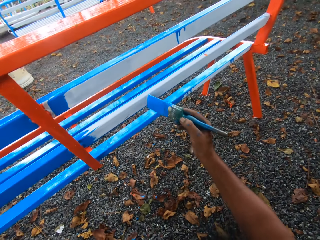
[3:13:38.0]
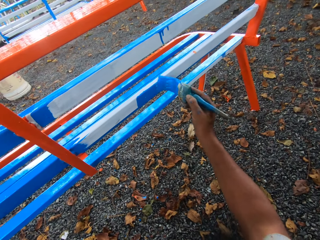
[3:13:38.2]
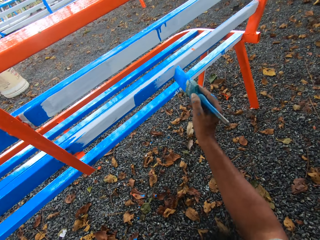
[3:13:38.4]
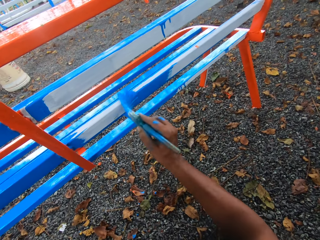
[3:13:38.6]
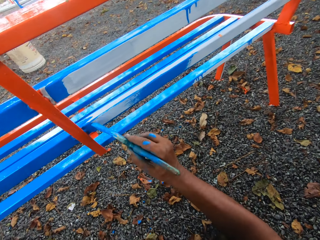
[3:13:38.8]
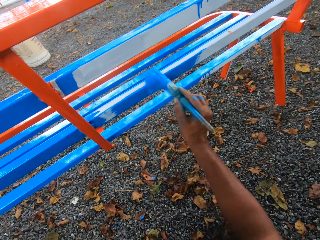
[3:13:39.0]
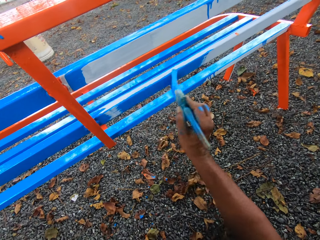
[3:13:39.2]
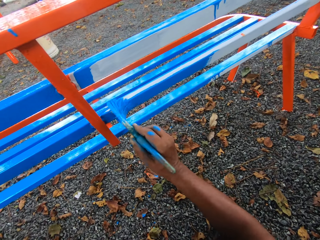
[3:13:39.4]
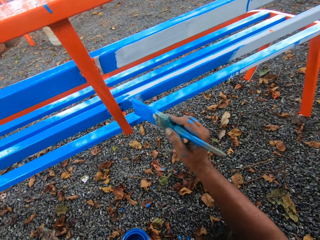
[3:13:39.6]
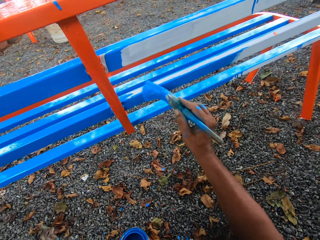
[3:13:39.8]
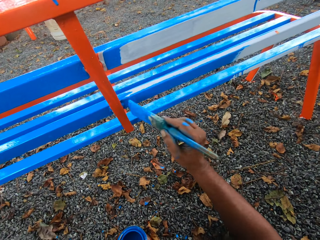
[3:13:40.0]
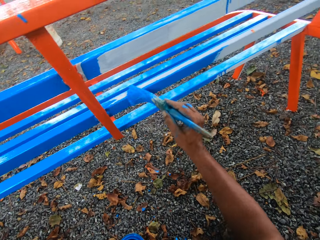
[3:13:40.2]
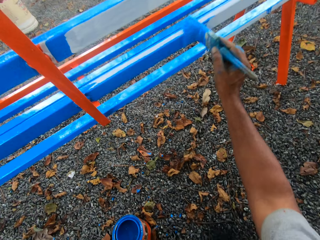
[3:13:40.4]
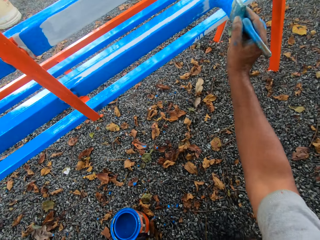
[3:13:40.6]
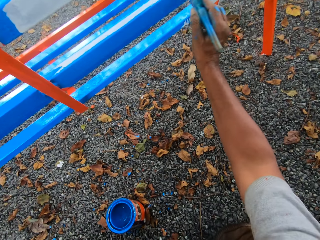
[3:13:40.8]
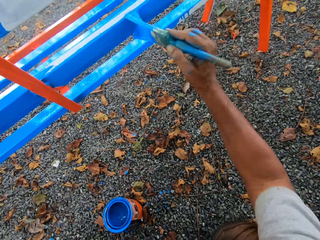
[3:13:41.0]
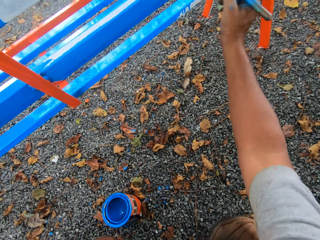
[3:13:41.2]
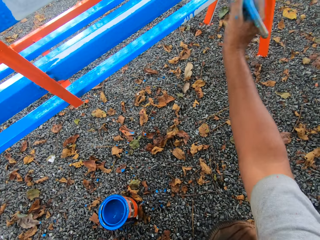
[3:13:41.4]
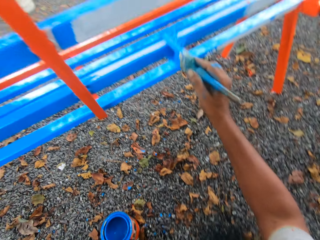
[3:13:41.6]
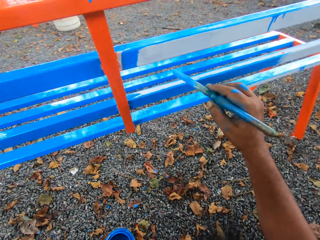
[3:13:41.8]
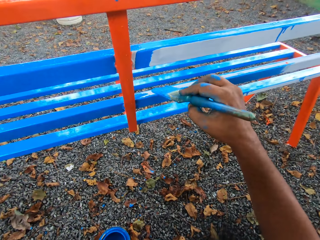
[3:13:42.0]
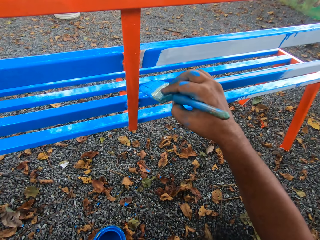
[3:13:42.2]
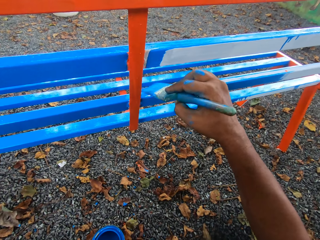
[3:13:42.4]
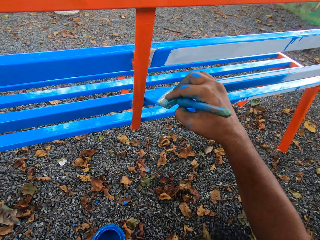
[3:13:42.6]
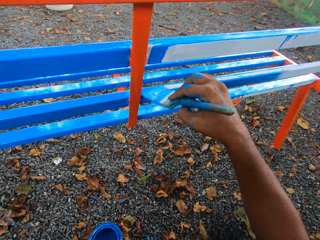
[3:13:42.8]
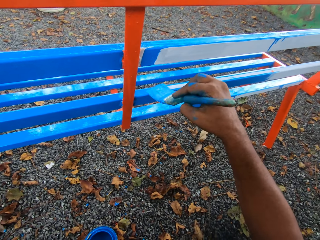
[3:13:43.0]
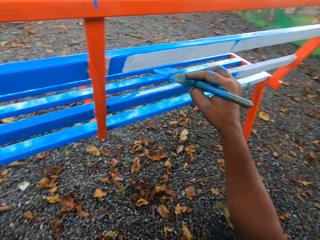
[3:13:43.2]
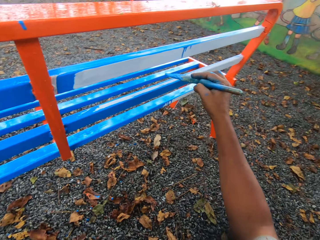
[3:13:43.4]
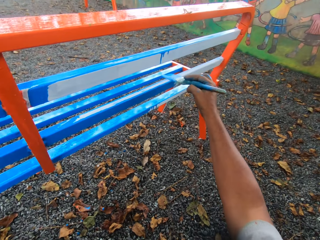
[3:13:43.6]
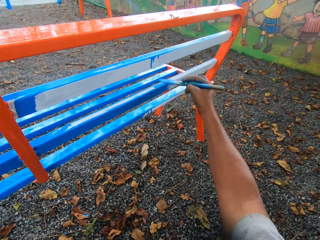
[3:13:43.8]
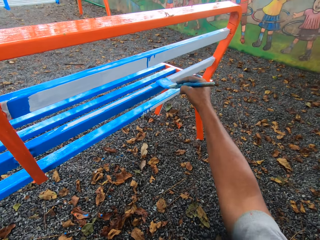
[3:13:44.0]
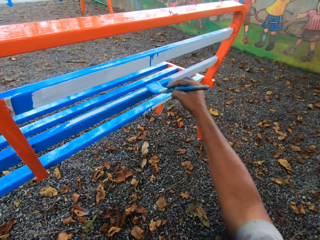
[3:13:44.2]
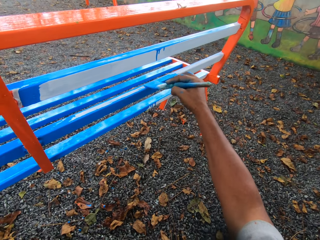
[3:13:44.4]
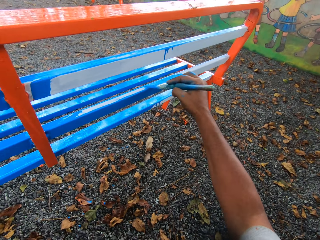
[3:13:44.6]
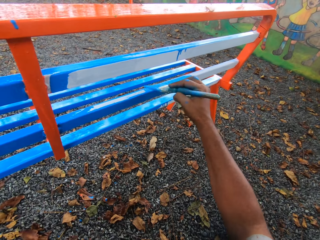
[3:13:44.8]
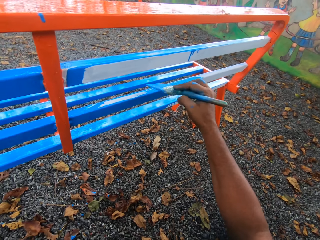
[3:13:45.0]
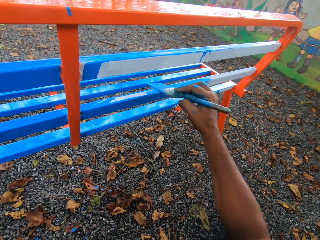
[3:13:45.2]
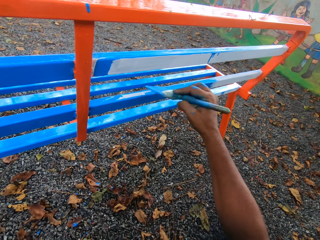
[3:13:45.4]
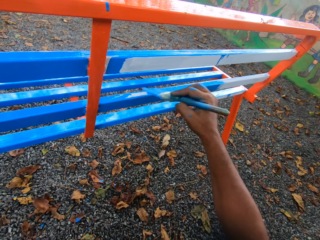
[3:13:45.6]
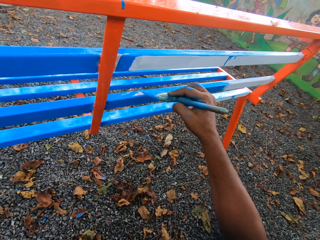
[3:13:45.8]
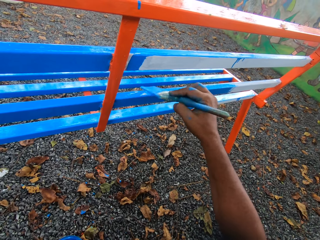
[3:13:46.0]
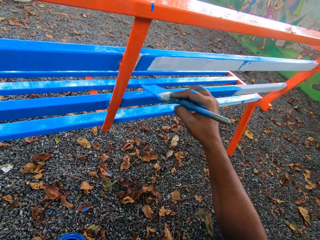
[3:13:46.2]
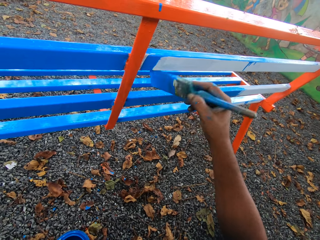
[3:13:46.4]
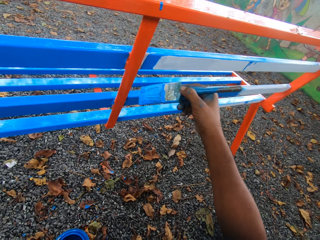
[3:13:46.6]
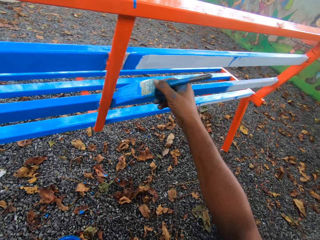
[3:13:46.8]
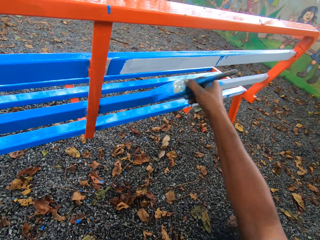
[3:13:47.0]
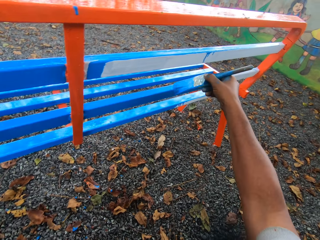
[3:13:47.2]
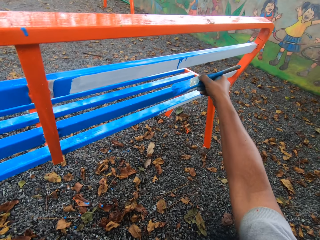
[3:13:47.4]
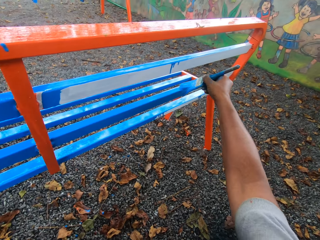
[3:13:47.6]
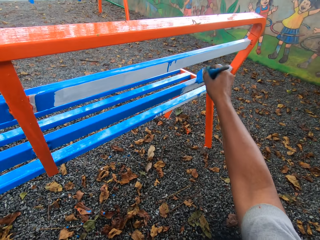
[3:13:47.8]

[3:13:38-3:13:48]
The camera wearer paints the chair or metal bench with the paintbrush in his right hand.

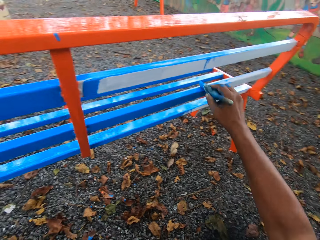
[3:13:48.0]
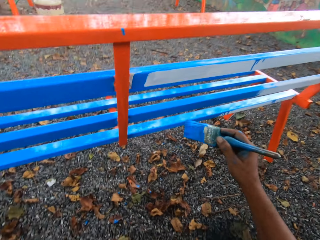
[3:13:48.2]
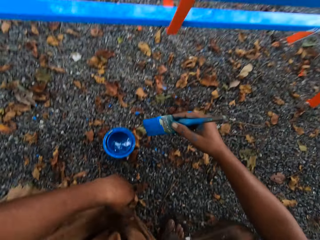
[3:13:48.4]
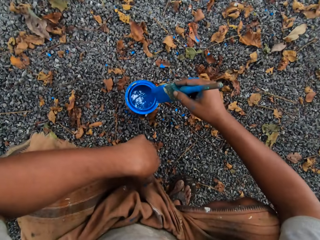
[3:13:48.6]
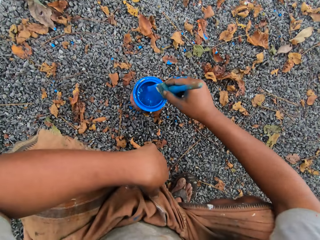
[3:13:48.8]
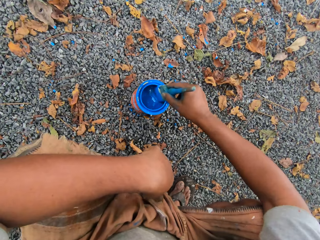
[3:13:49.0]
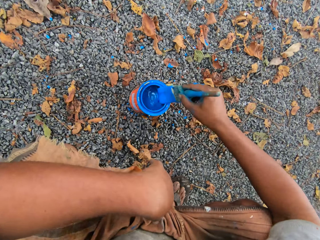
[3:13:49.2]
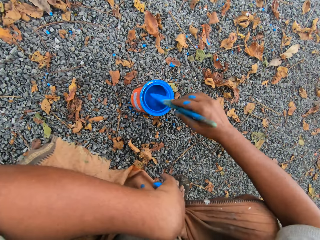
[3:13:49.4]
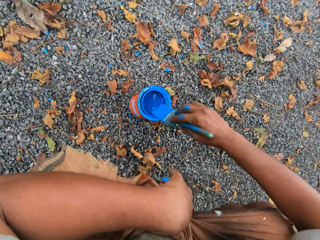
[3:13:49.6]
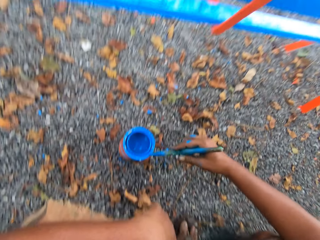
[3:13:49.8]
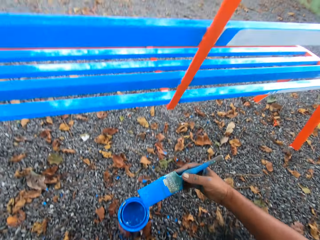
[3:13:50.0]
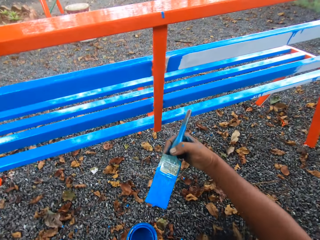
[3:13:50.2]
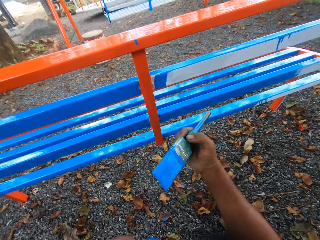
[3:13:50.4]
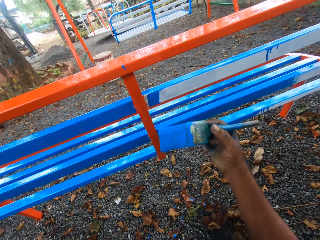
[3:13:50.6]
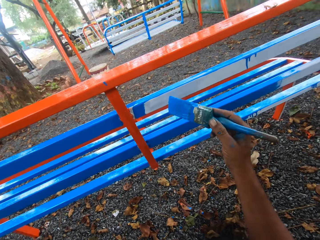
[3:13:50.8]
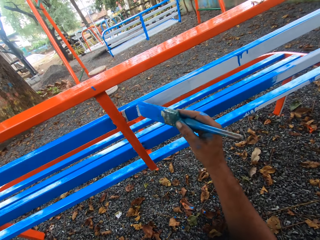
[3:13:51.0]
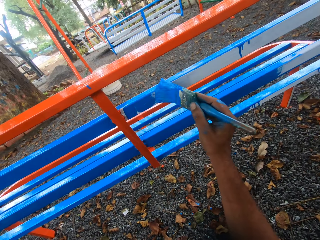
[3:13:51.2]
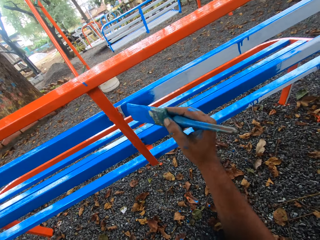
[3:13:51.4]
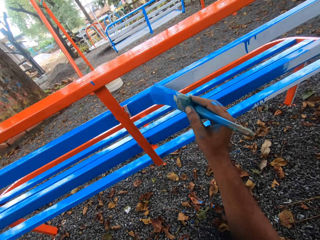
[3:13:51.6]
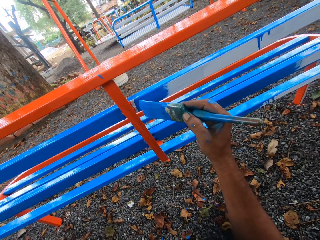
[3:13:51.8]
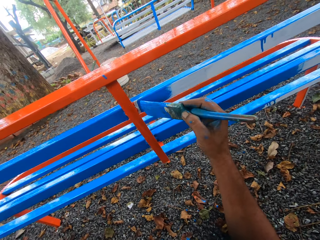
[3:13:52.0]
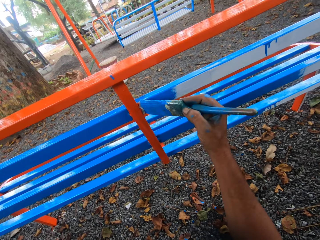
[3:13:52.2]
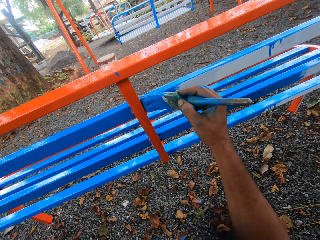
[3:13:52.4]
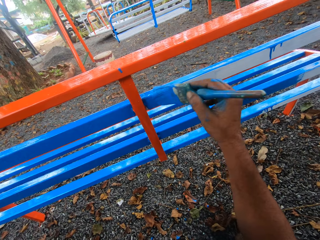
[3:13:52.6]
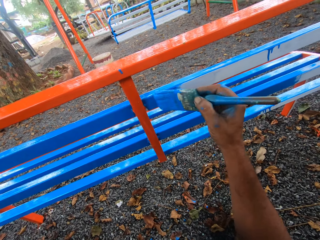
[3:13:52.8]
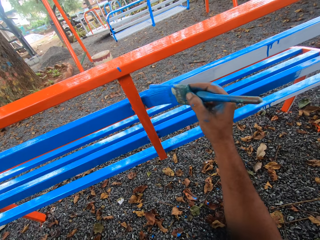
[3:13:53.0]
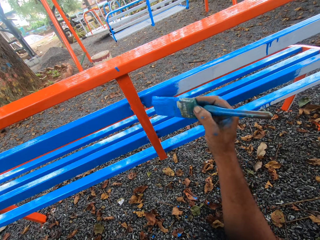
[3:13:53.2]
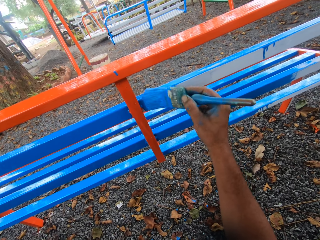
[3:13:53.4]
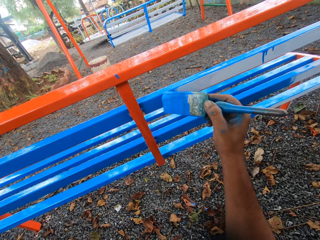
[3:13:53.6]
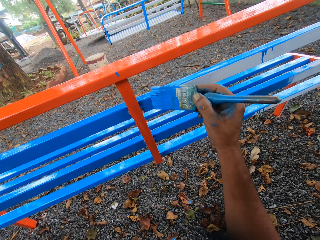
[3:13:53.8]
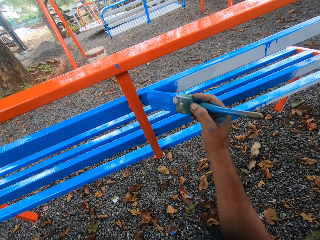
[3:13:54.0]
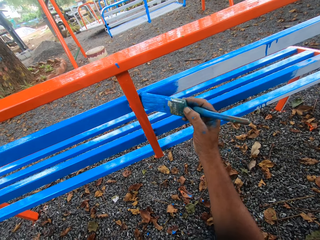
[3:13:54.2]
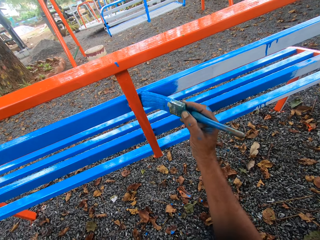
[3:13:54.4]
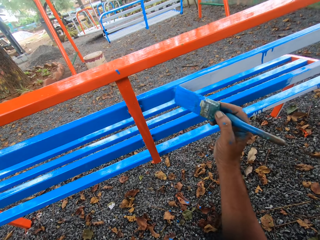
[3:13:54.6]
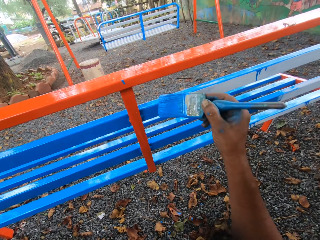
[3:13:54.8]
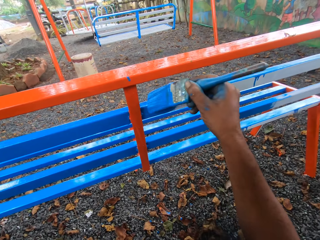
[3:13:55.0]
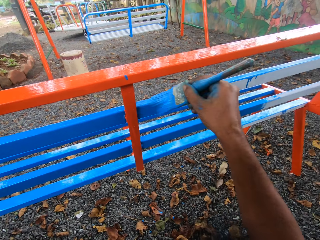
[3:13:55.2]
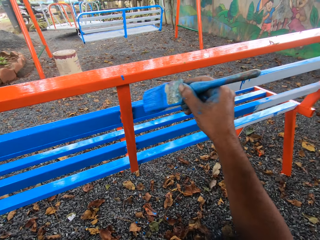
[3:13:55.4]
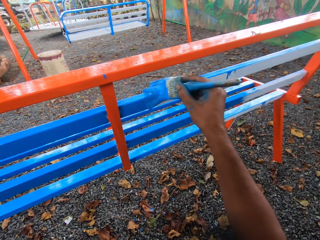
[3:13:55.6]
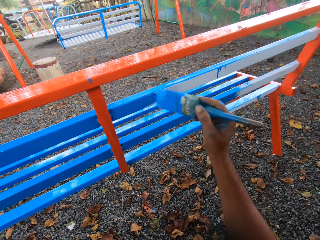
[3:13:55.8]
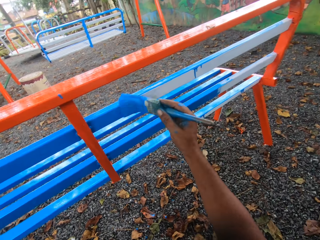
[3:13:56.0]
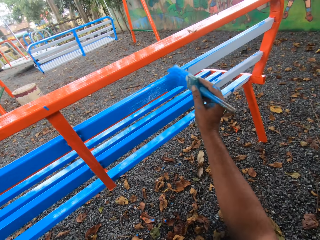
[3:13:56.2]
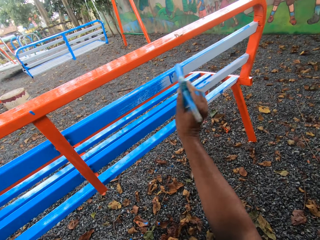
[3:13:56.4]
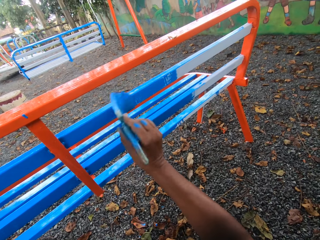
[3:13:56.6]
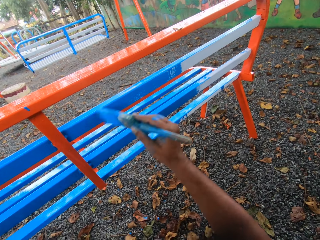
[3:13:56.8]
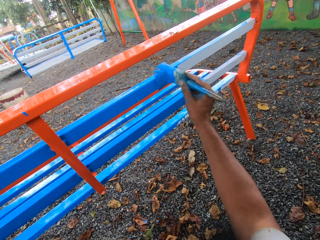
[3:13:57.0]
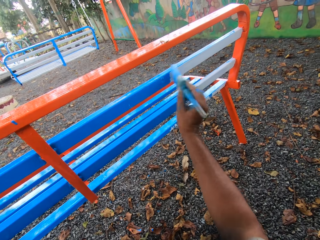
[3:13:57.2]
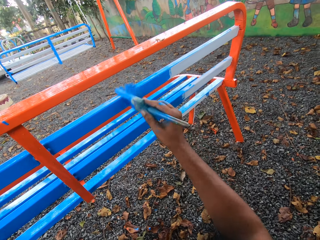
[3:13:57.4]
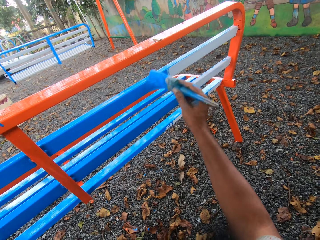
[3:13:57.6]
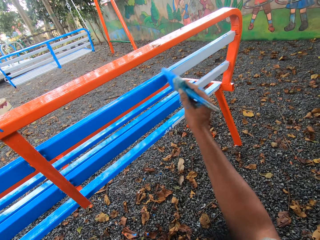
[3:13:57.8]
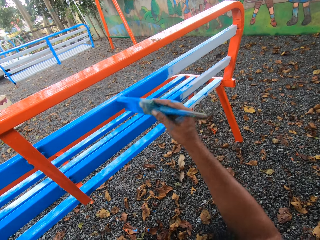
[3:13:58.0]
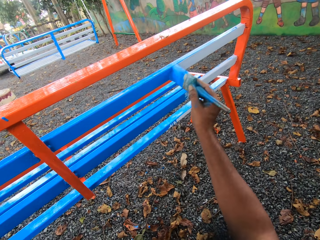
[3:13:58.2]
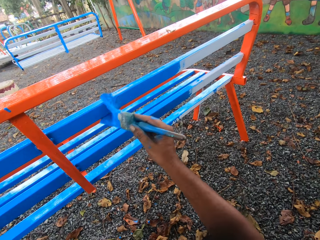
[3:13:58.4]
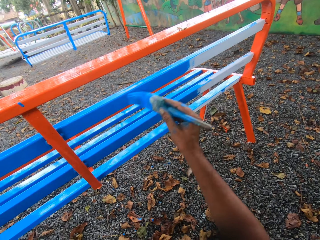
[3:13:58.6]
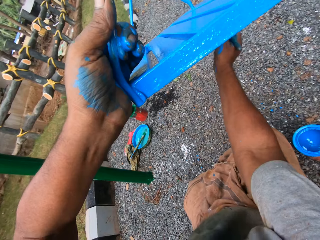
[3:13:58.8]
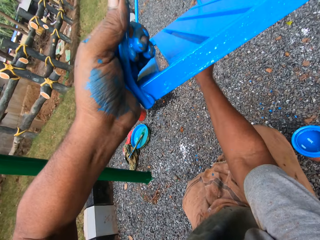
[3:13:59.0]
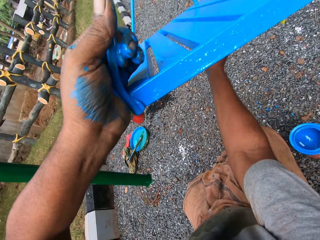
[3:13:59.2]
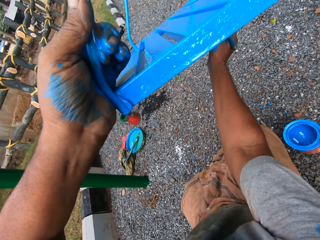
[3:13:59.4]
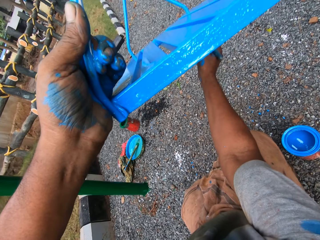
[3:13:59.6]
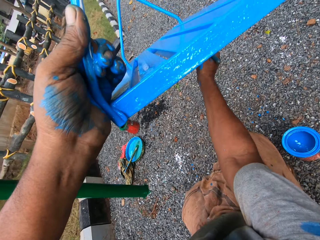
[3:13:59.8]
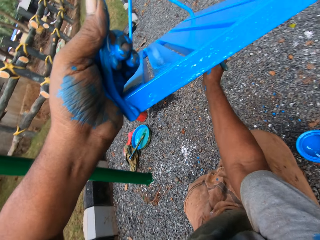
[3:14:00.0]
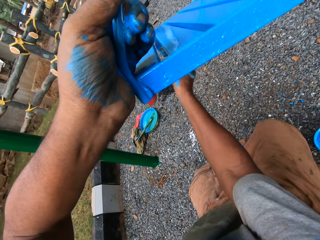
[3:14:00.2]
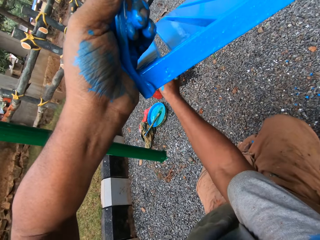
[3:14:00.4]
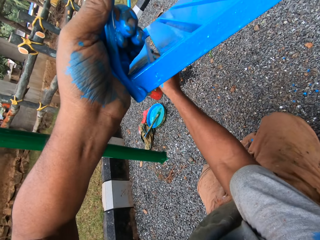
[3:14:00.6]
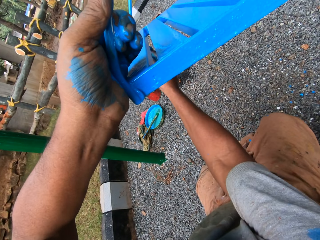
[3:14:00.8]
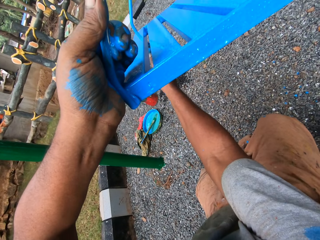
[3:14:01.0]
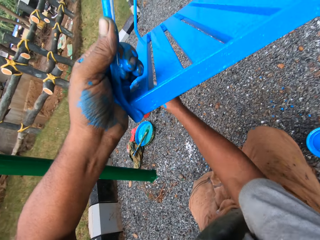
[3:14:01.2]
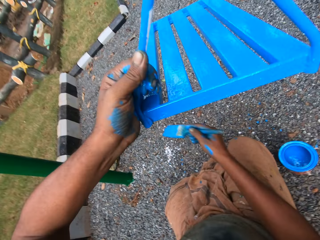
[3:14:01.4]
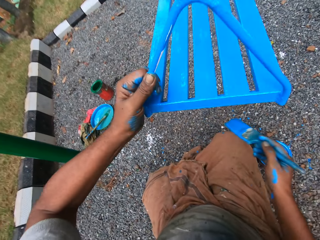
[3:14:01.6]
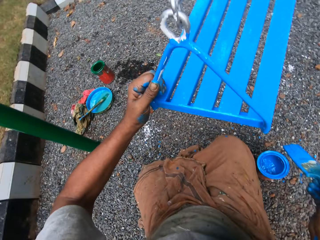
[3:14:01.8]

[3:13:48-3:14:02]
The camera wearer dips the paintbrush in his right hand in the container of paint on the floor. He cleans the paintbrush with the mouth of the paint container. He paints the chair or metal bench with the paintbrush in his right hand. He paints a swing in his left hand with the paintbrush in his right hand.
